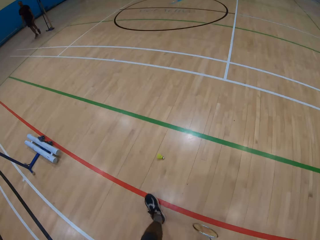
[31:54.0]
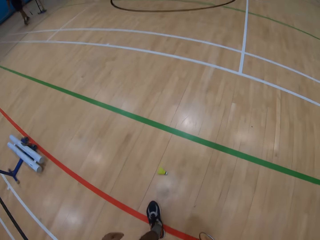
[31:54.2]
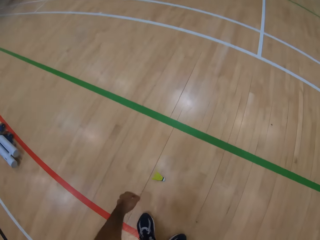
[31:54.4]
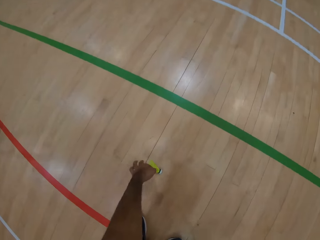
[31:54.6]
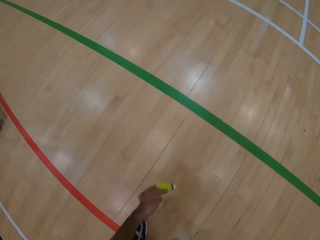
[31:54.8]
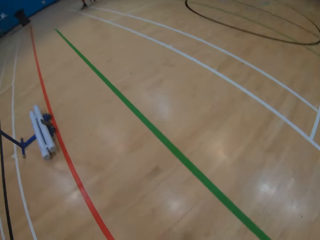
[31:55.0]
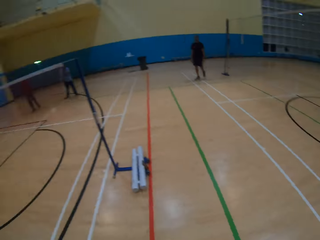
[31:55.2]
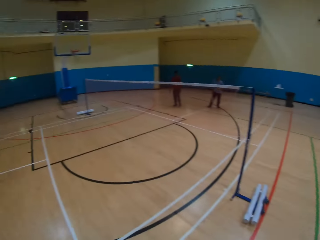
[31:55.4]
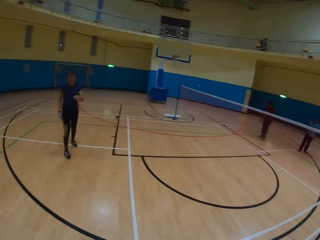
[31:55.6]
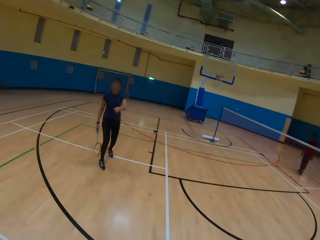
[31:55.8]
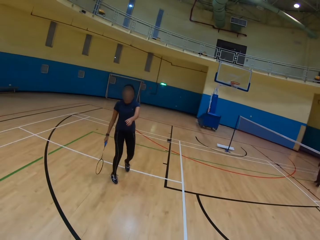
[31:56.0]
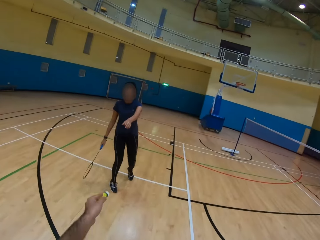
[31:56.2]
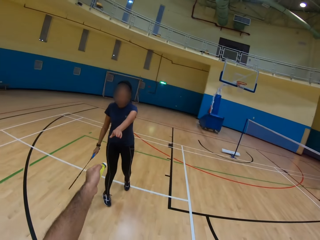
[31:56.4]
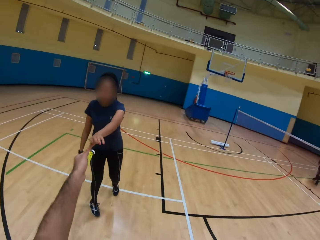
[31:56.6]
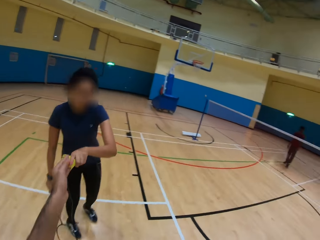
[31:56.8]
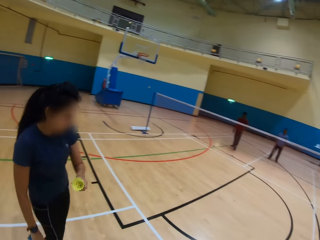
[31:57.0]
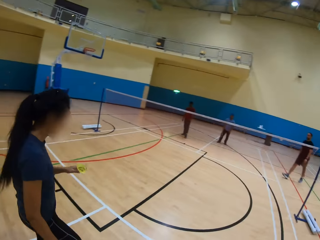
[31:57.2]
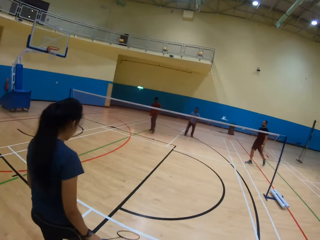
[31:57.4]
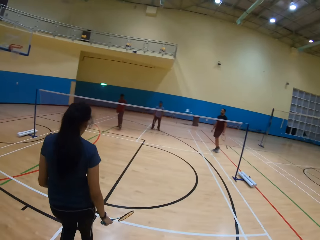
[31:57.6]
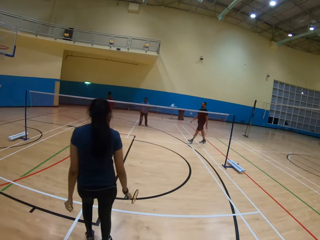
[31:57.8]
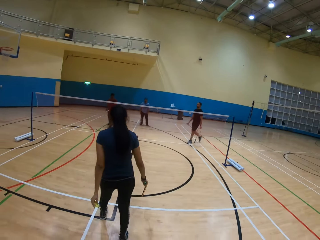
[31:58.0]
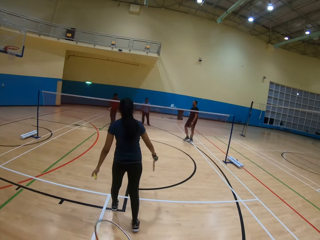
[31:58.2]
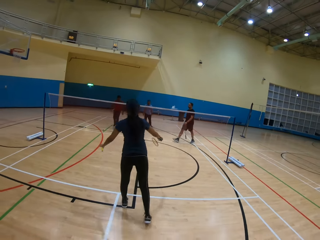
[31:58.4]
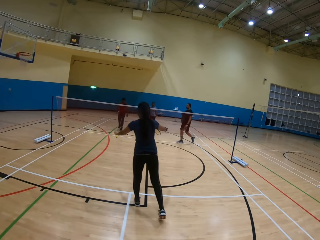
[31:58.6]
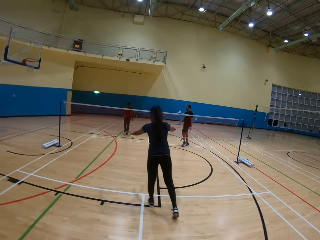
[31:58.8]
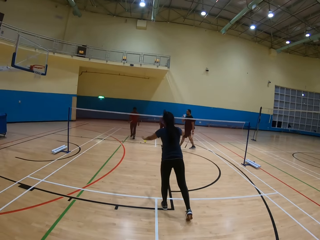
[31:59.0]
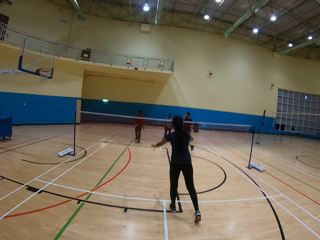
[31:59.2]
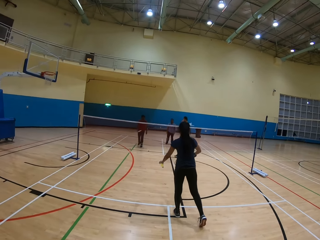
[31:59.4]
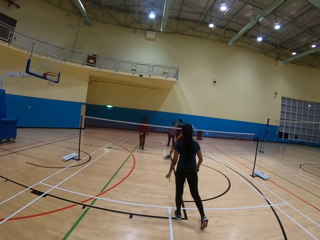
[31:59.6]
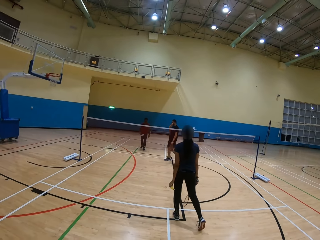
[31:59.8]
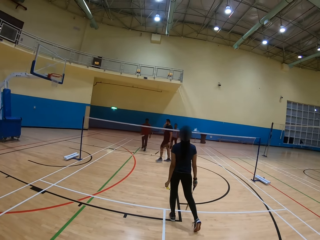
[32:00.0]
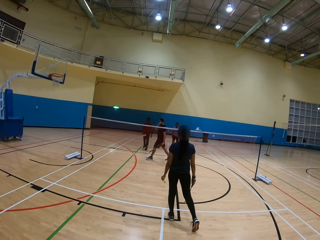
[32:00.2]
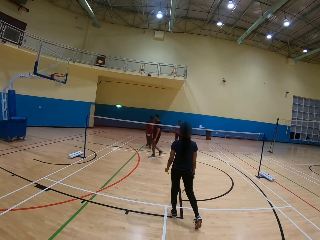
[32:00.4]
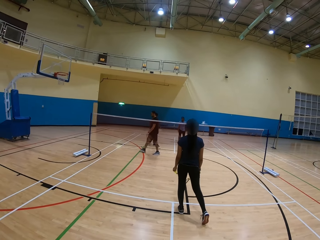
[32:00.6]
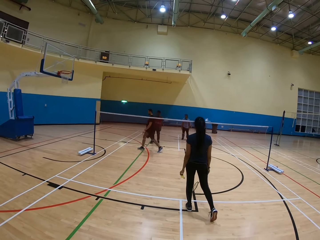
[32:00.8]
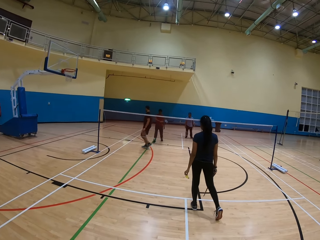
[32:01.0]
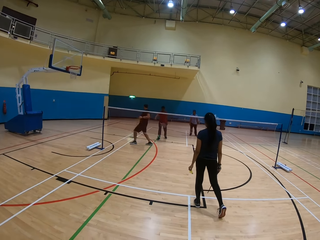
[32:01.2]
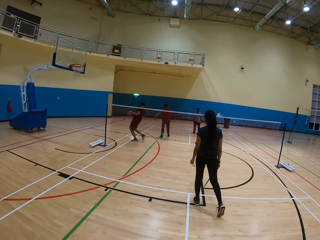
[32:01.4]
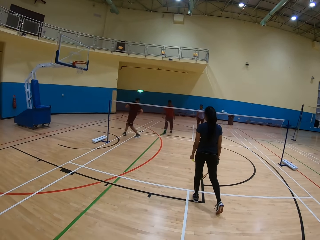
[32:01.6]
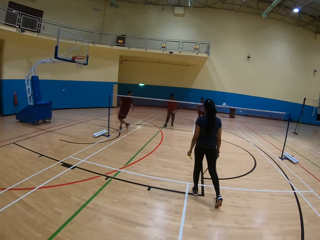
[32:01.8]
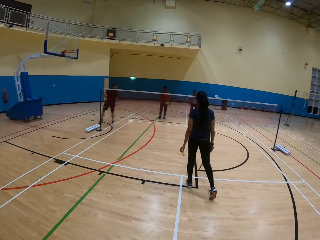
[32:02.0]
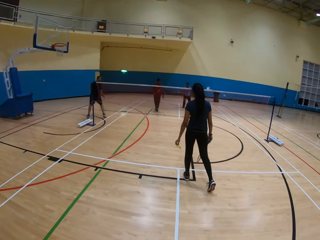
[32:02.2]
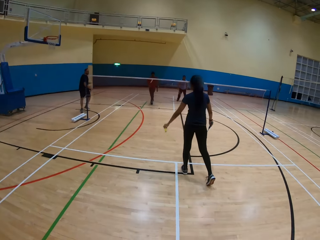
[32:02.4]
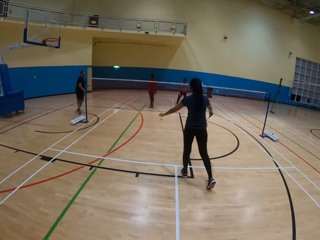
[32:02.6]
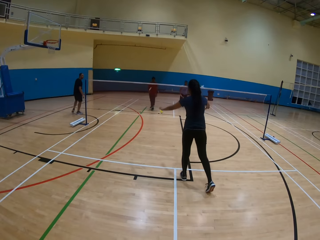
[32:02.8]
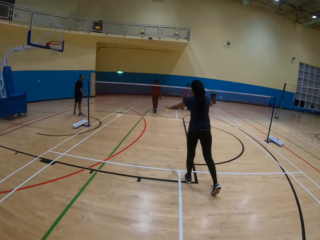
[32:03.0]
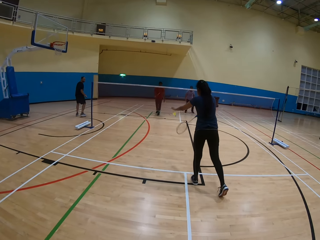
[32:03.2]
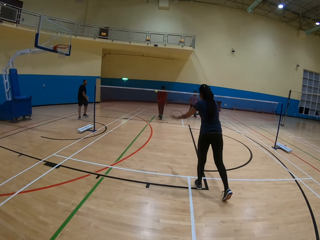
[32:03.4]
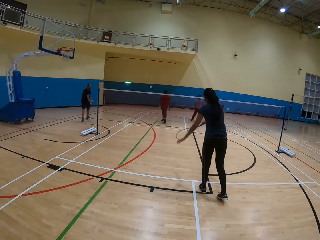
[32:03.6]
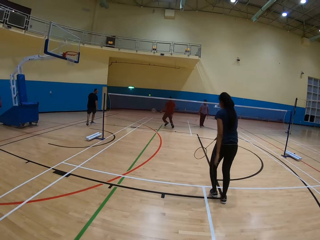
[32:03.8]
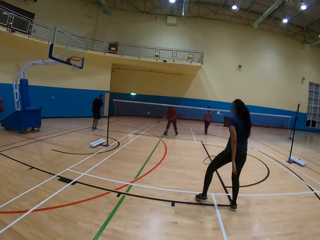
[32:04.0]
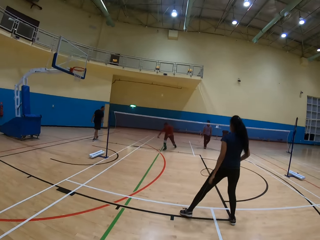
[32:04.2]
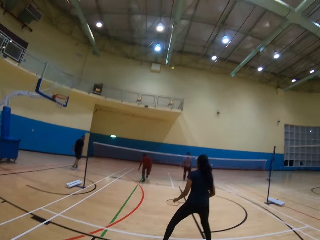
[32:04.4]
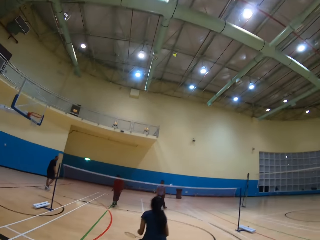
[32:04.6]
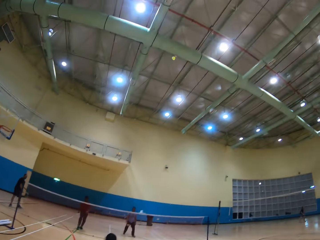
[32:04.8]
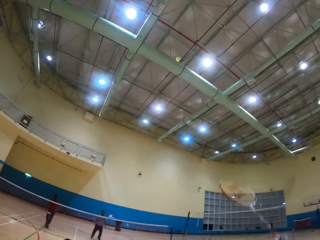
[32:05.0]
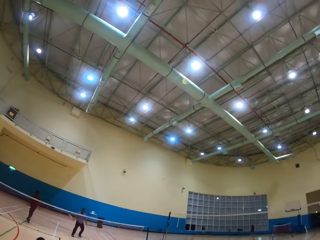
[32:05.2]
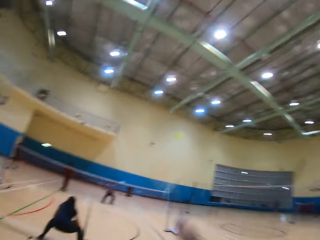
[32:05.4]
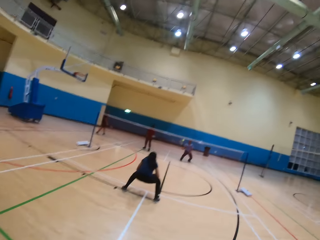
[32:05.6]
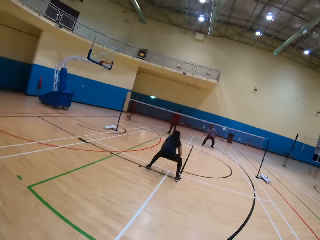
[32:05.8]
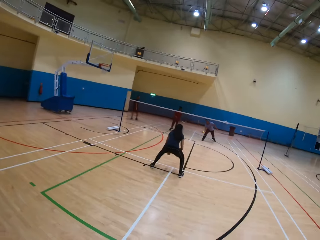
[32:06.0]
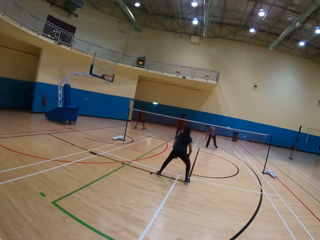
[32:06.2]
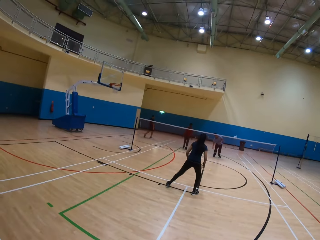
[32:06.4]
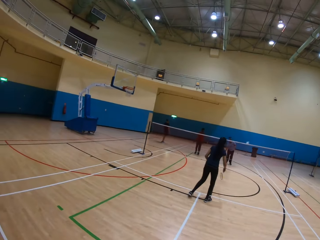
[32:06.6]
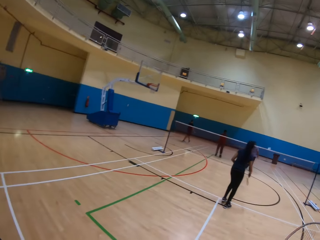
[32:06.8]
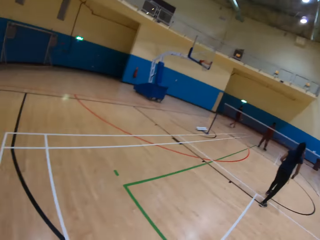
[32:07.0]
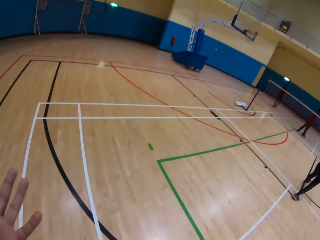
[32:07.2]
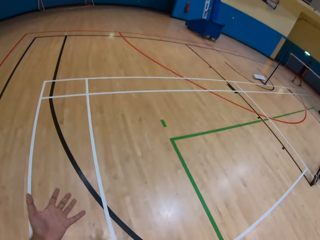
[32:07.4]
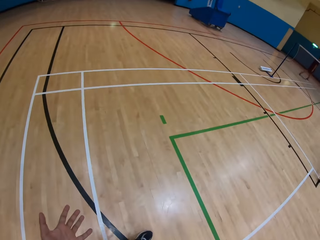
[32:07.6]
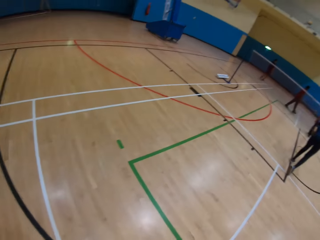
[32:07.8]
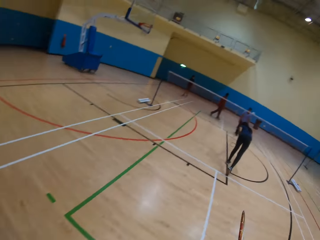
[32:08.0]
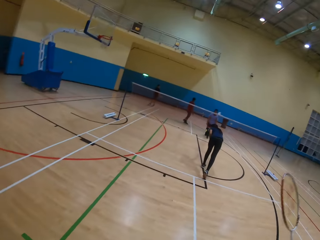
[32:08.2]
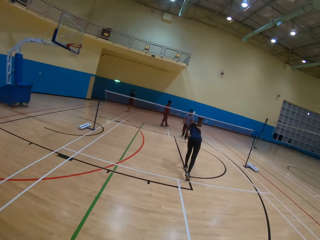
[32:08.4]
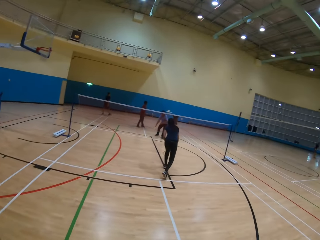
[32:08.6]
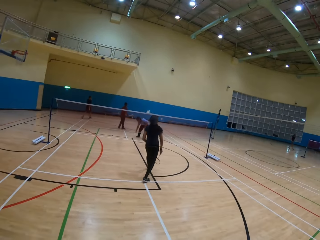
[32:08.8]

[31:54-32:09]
The camera wearer picks up the shuttlecock. They give a woman the shuttlecock. They look around. The woman hits the shuttlecock. The camera wearer throws the shuttlecock. A man hits the shuttlecock. The camera wearer plays badminton. They hit the shuttlecock. Another man hits the shuttlecock.

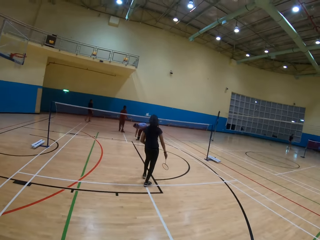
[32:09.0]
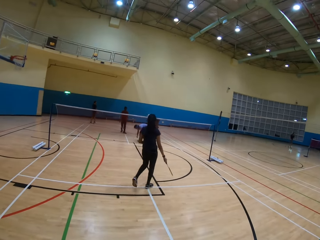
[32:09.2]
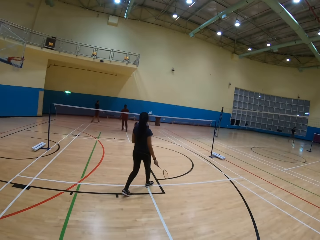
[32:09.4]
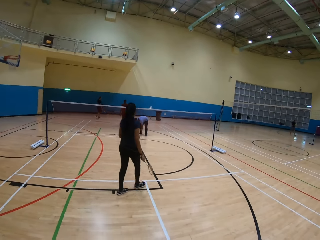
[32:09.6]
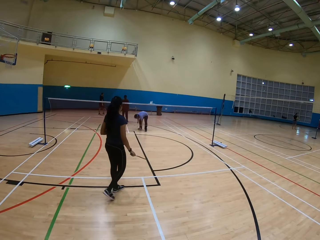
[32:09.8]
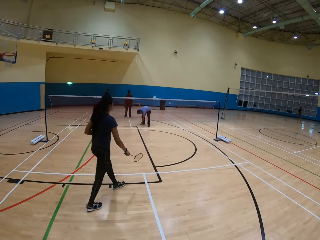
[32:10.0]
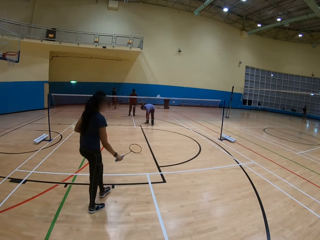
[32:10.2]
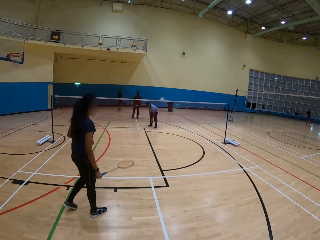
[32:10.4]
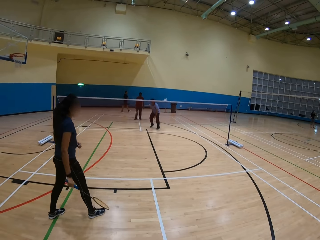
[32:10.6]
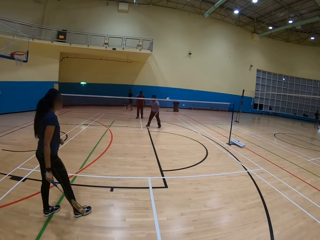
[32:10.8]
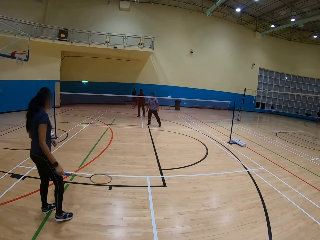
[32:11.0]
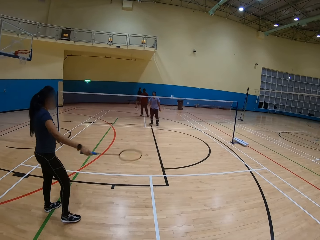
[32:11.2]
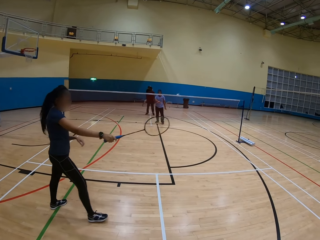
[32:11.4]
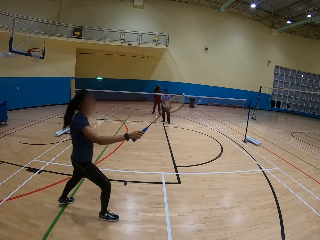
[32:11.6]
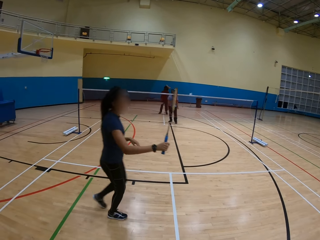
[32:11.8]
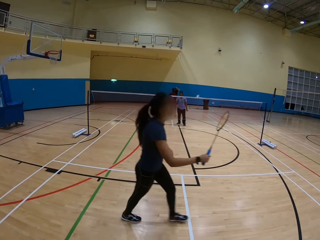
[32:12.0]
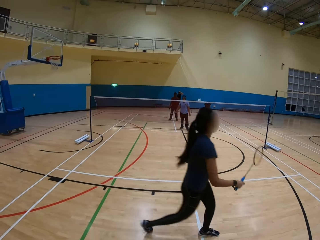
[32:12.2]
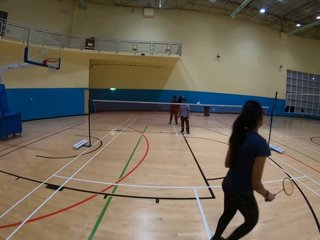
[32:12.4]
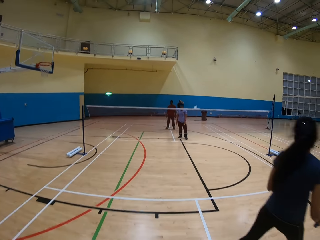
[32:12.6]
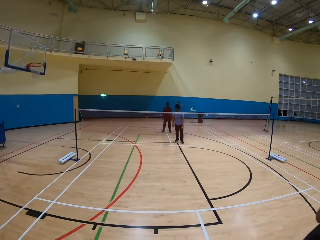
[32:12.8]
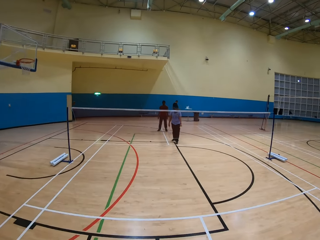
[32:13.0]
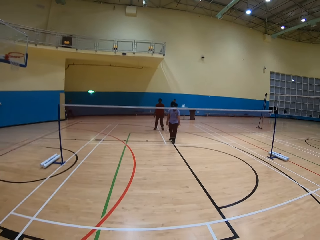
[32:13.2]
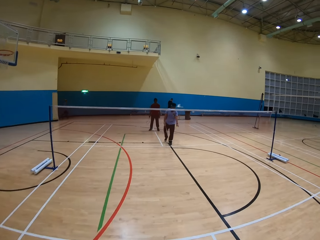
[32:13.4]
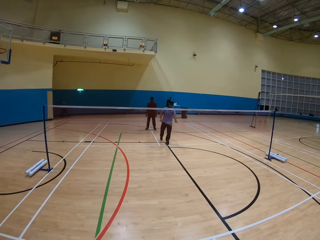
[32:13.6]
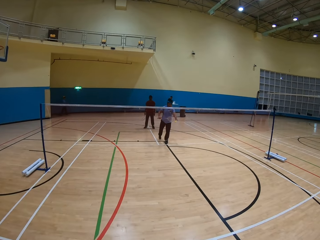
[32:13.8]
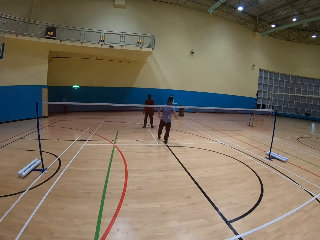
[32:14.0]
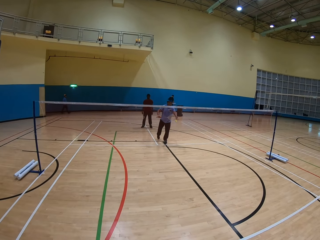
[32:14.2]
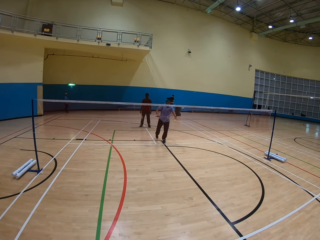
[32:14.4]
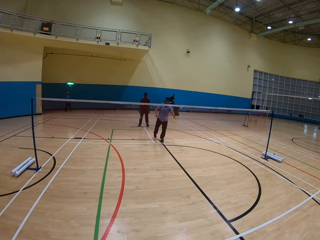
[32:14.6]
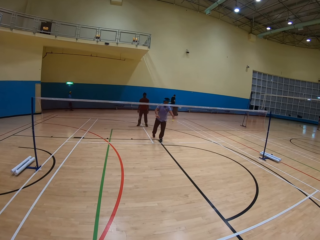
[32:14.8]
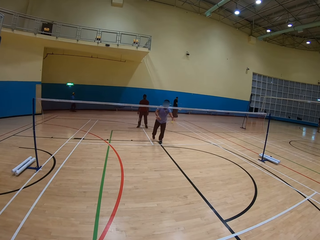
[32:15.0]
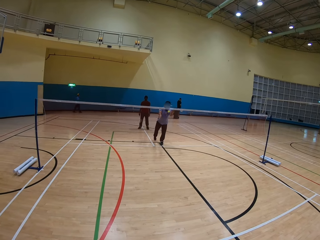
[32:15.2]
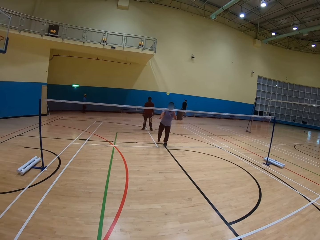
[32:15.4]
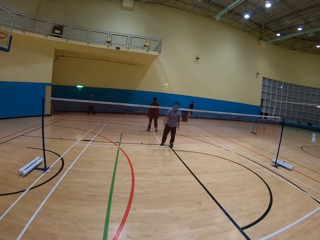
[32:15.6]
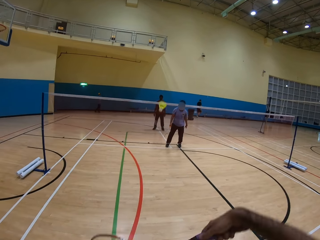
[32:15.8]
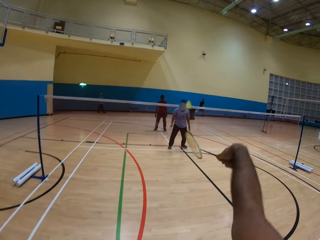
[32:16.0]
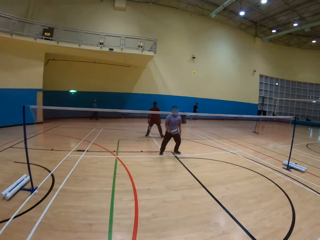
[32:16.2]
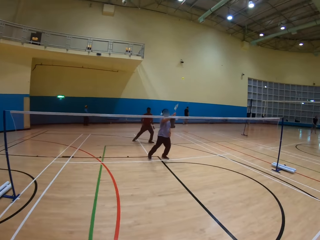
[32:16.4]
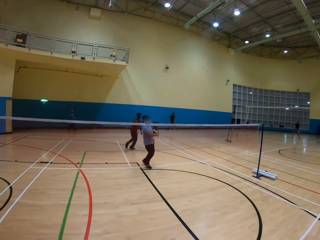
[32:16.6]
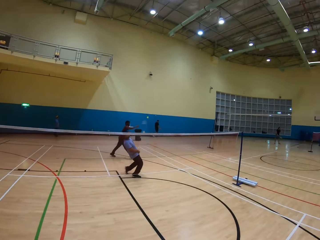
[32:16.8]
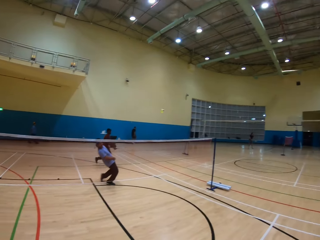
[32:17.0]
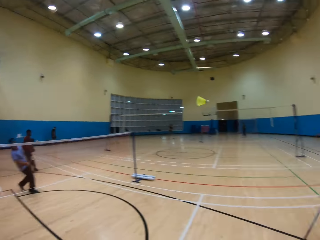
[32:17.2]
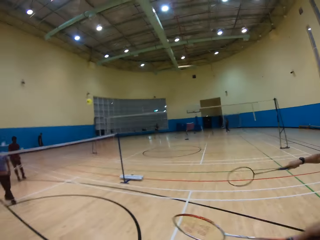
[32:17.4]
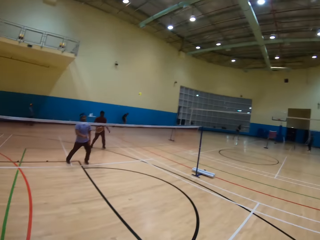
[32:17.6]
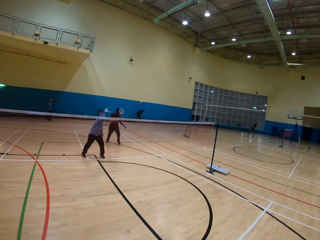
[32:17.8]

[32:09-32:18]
A man picks up the shuttlecock on the ground. The man hits the shuttlecock. The camera wearer hits the shuttlecock with the racket. The man hits the shuttlecock.
